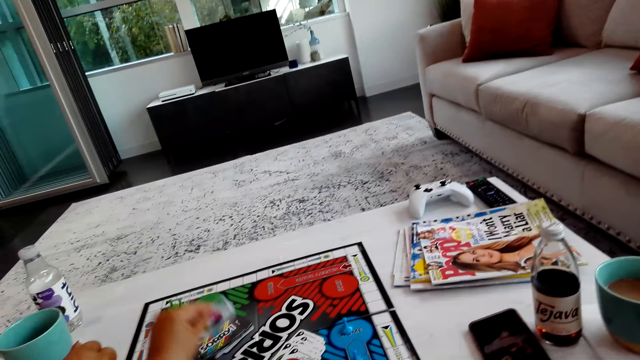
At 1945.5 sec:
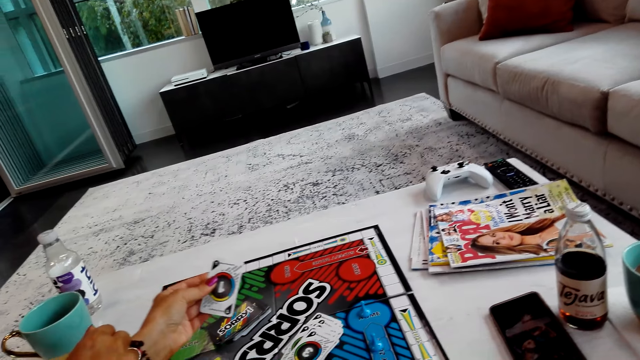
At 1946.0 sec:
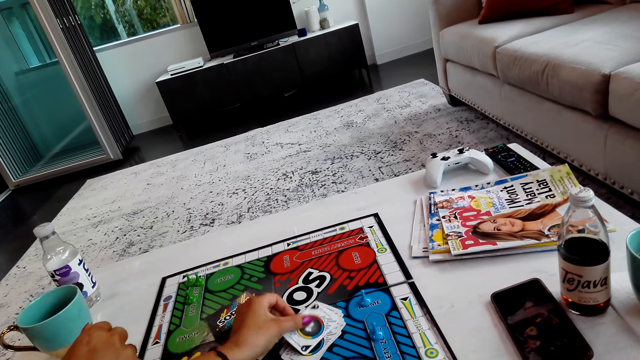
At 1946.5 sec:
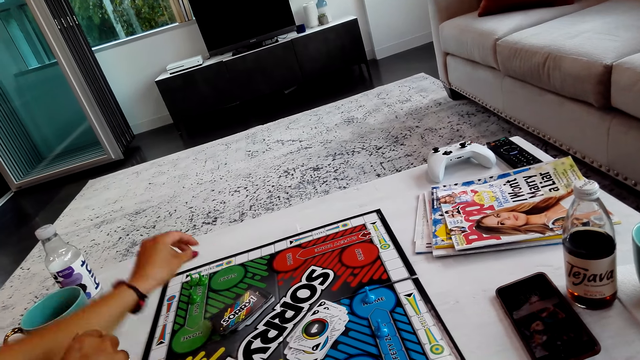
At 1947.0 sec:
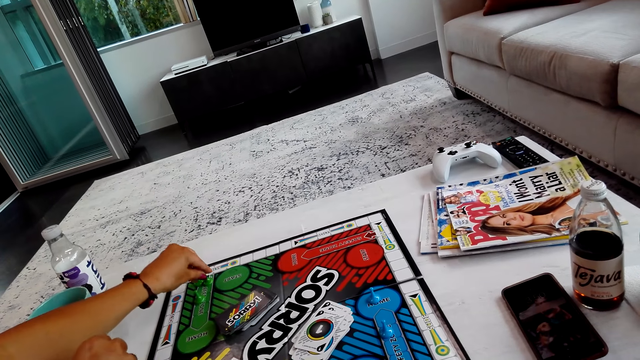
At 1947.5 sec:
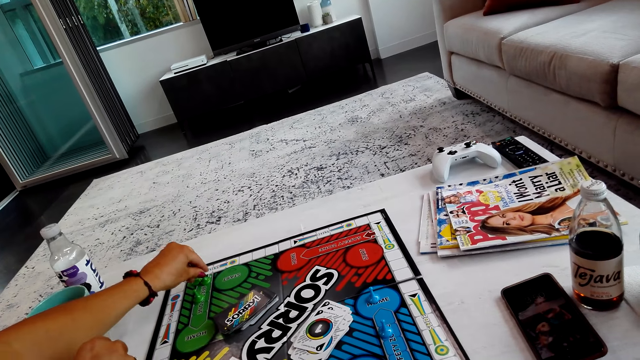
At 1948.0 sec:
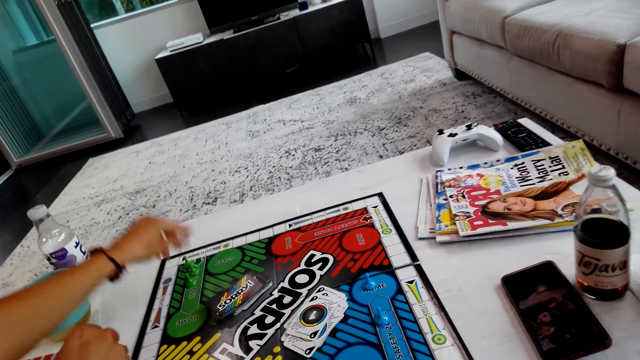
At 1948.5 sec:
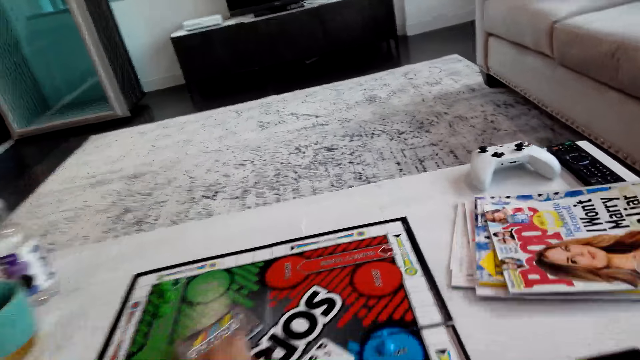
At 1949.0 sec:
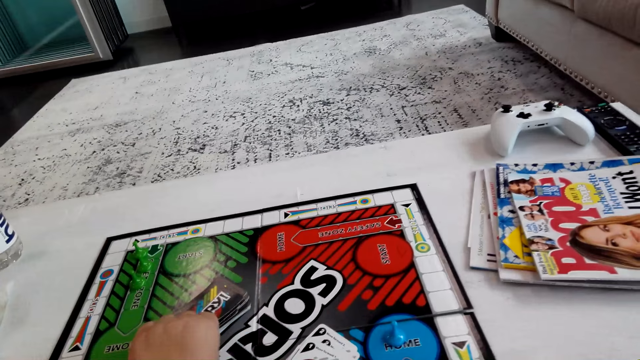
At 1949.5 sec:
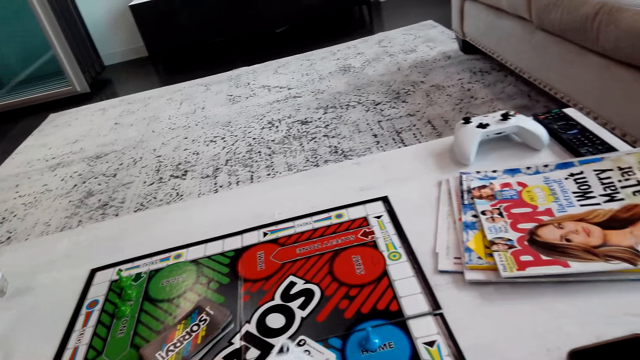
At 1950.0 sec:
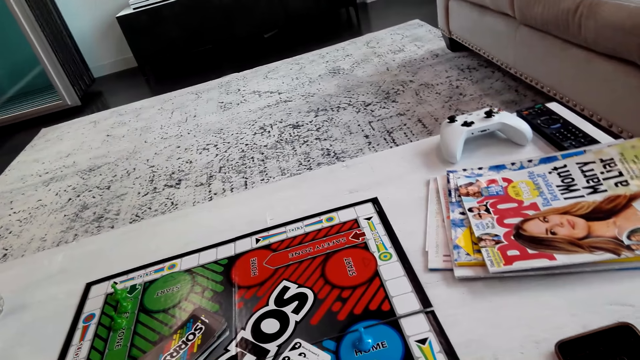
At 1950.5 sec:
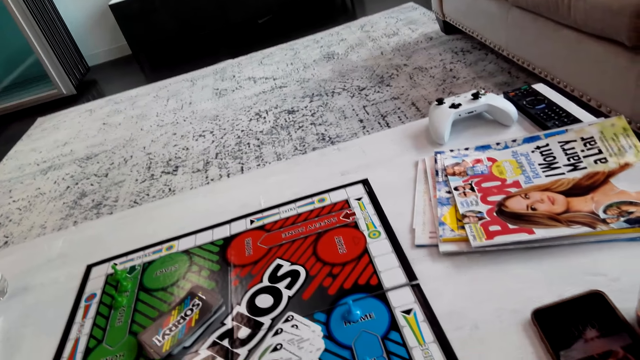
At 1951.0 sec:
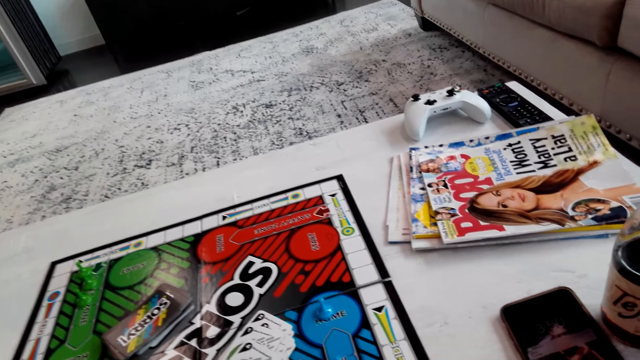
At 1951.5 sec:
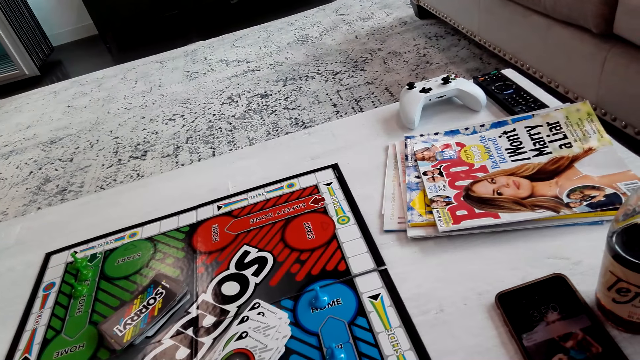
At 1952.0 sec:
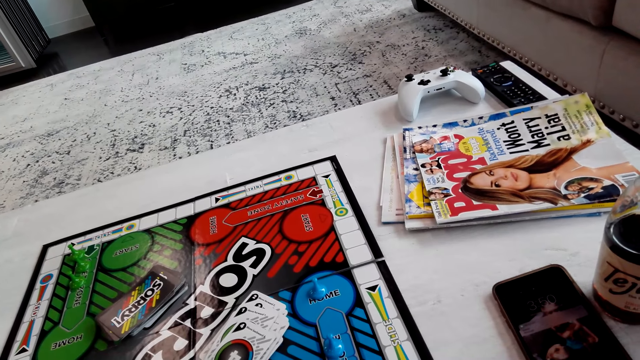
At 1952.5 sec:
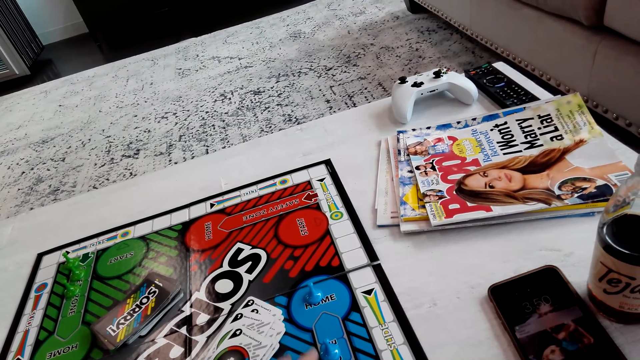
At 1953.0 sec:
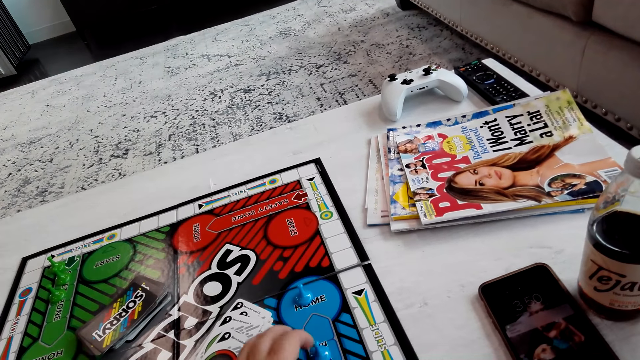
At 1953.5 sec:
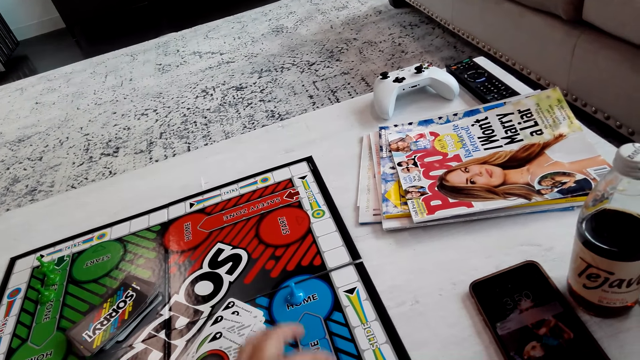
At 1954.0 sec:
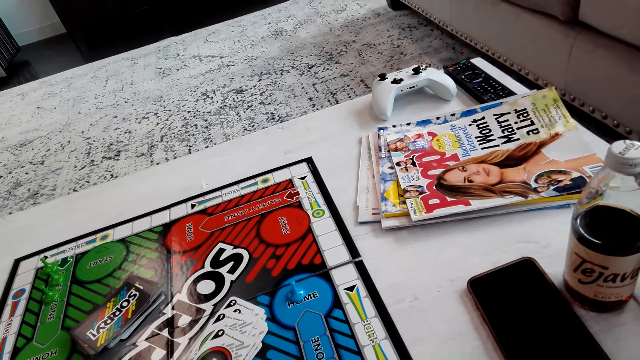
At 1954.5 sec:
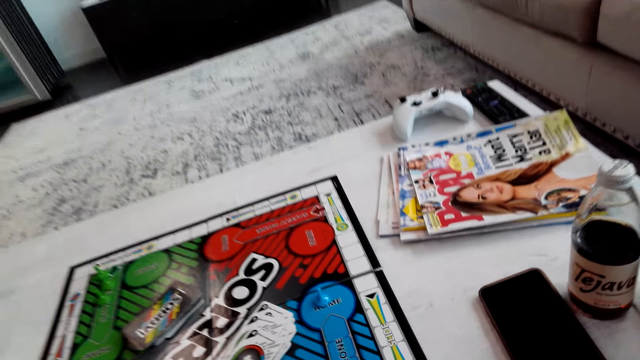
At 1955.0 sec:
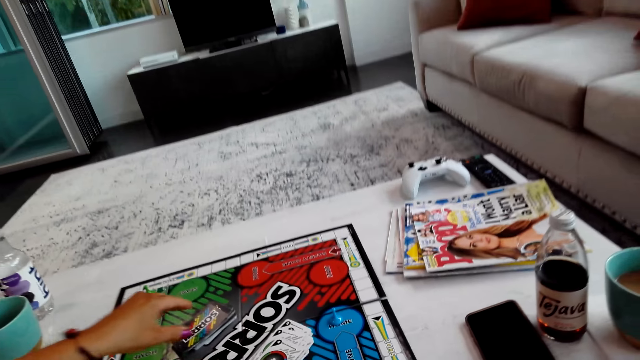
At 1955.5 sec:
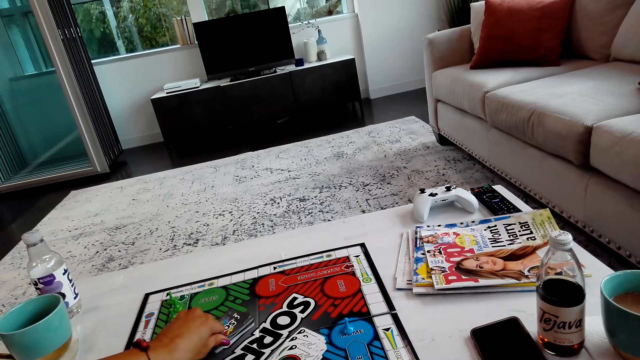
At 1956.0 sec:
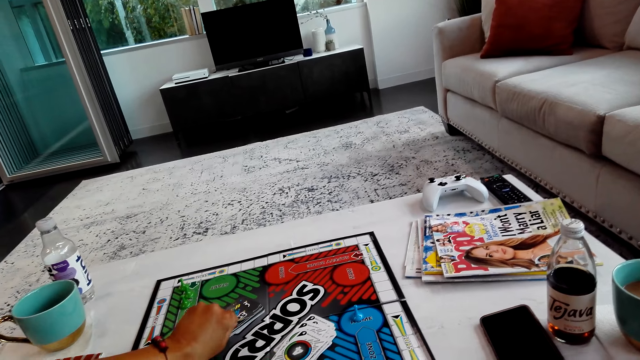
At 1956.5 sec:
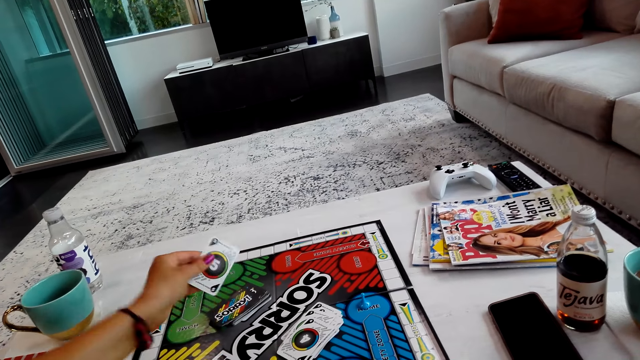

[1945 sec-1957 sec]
A lady picks a card on the board. The lady turns the card, puts the card on the board, moves a pawn on the board, and plays the board game. The camera wearer picks the card on the board. They turn the card, put the card on the board, play the board game, and move the pawn on the board. The lady picks the card on the board and turns the card.

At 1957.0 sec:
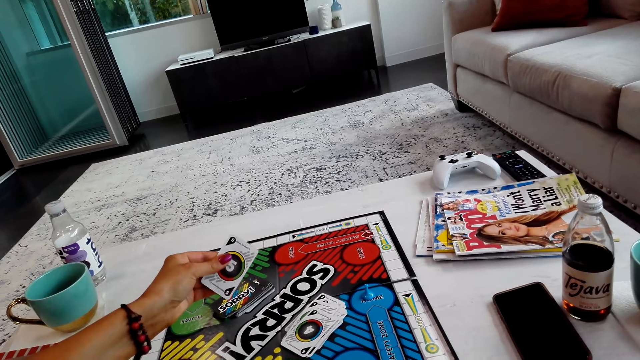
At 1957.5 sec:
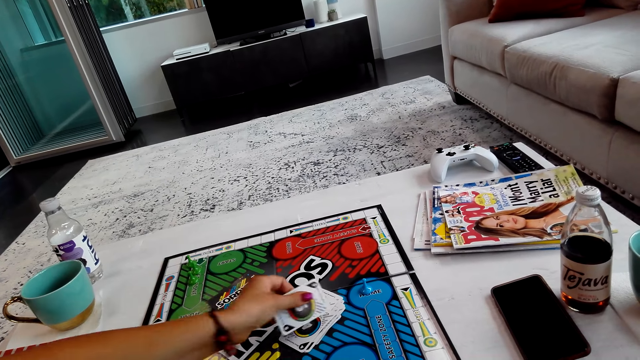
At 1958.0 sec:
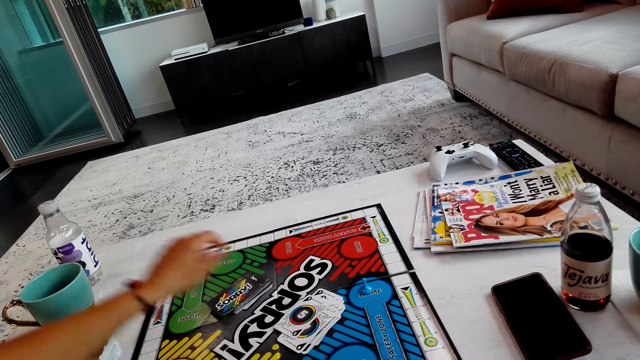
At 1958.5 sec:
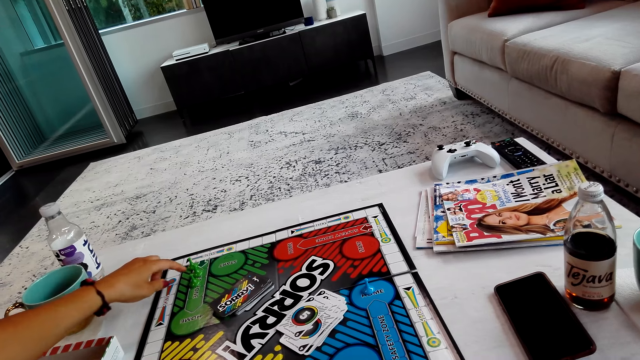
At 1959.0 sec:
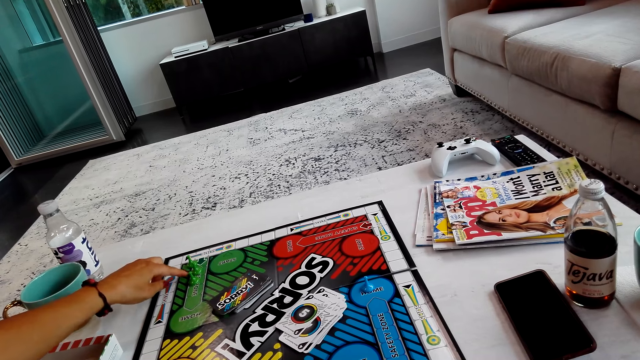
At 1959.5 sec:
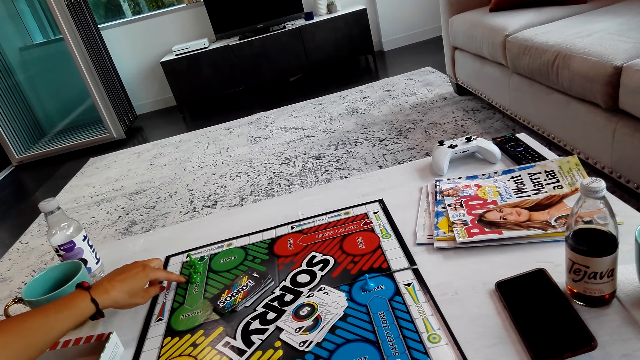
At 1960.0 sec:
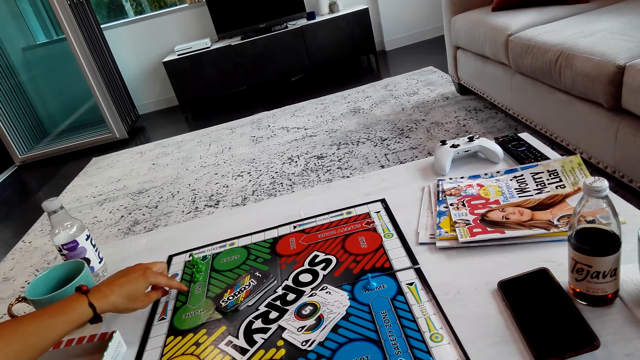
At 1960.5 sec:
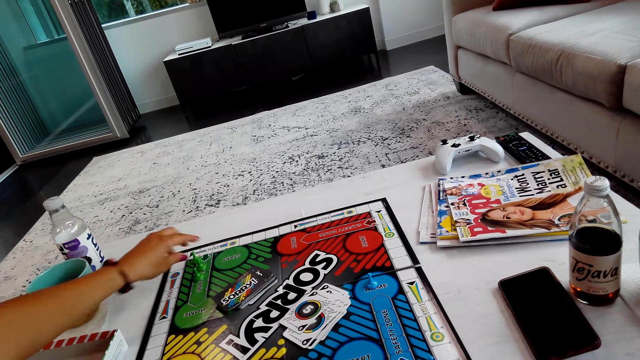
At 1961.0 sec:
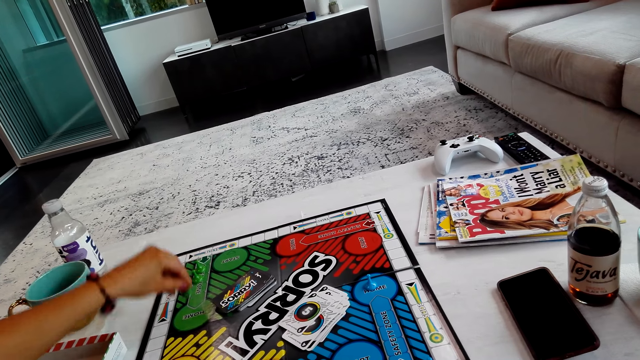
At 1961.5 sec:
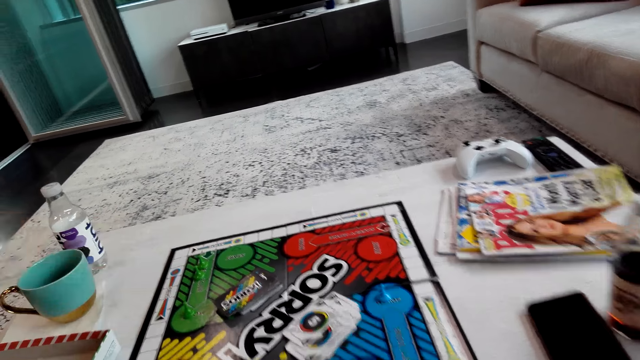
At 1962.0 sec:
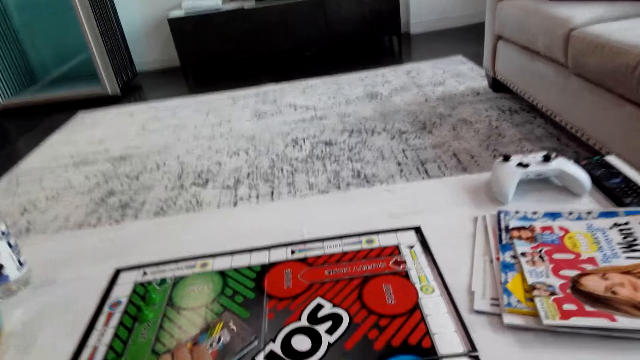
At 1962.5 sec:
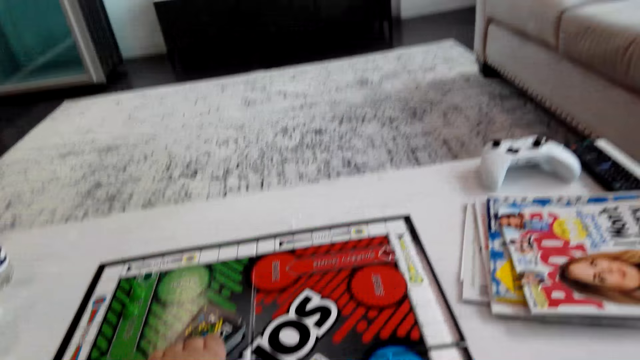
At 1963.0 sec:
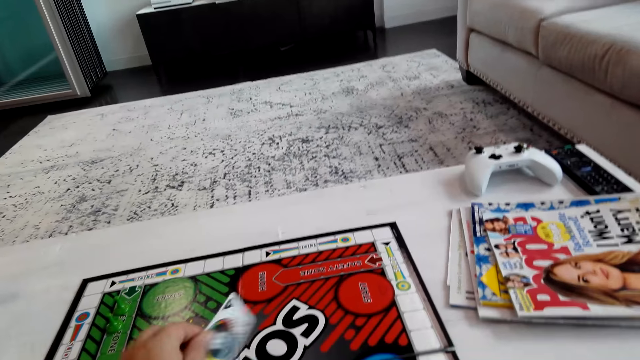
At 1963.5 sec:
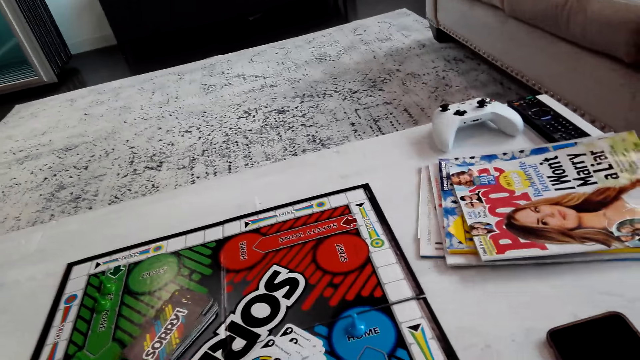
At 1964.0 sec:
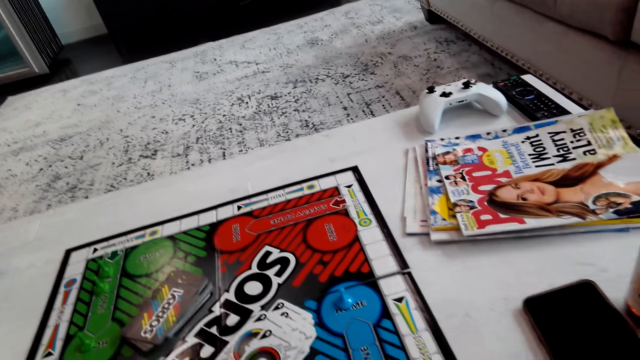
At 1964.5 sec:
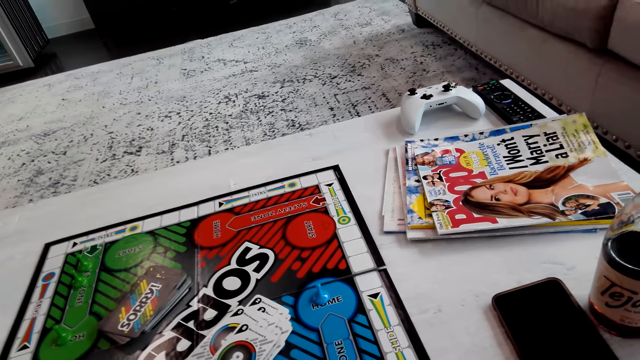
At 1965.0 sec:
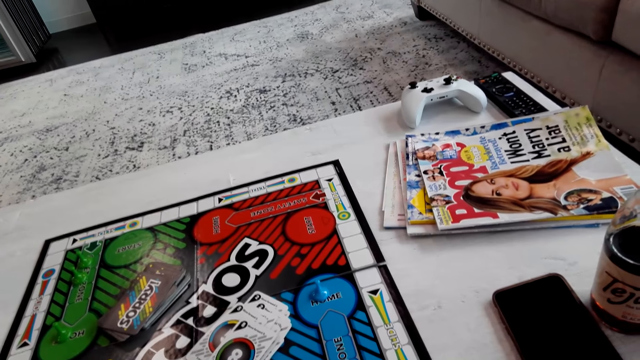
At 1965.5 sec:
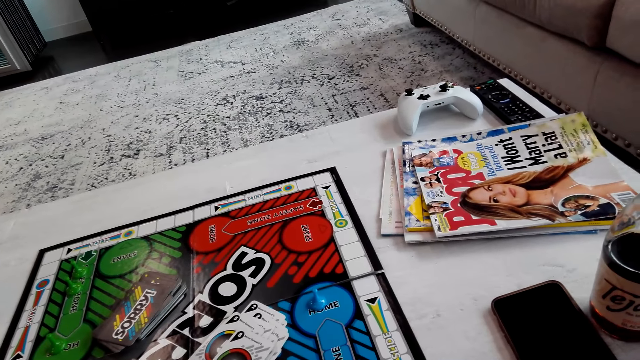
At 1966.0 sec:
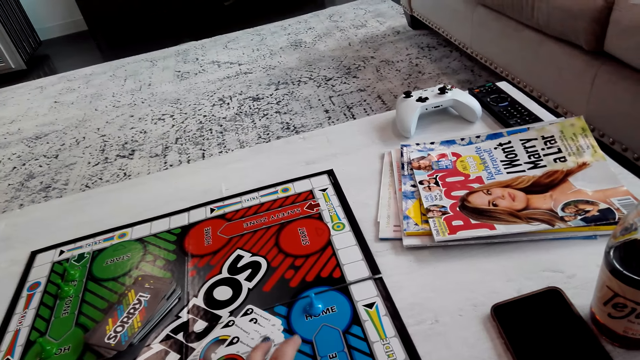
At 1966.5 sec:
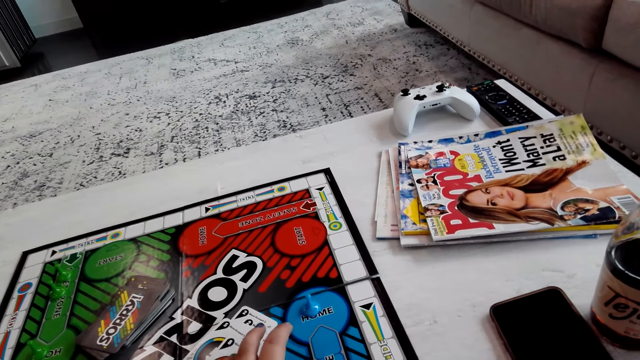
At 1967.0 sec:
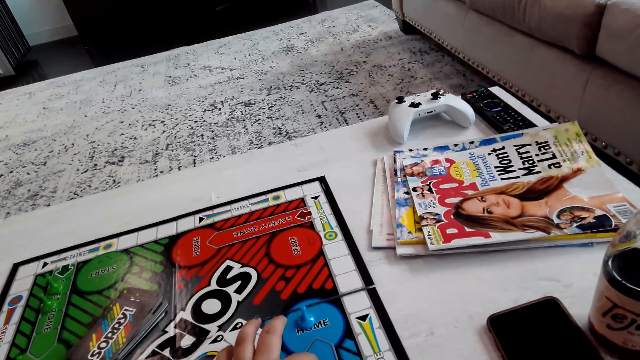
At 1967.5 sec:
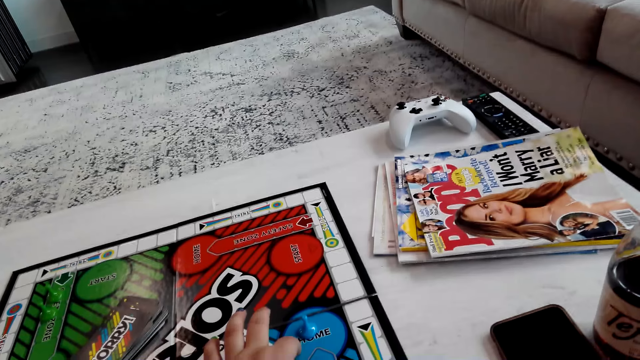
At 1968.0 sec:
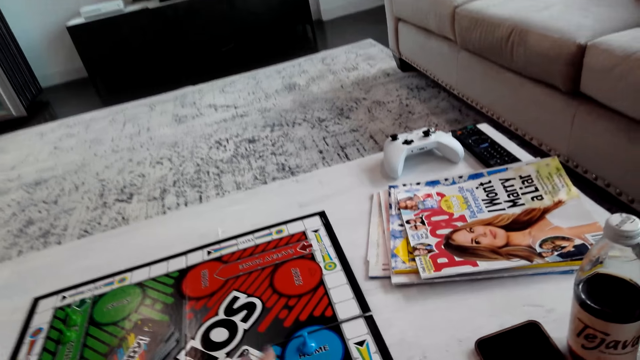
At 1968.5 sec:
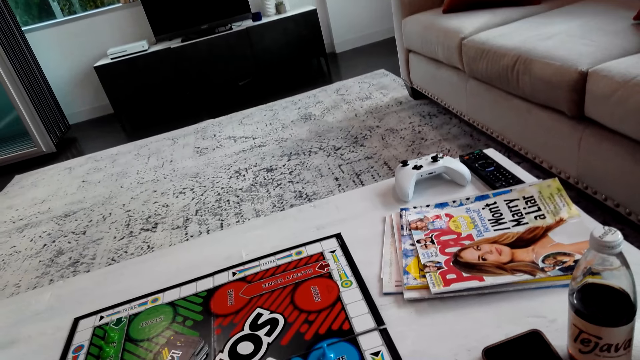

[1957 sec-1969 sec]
A lady puts a card on the board. The lady counts spaces on the board, moves a pawn on the board, and plays the board game. The camera wearer picks the card on the board. They turn the card, put the card on the board, and count the spaces on the board.
